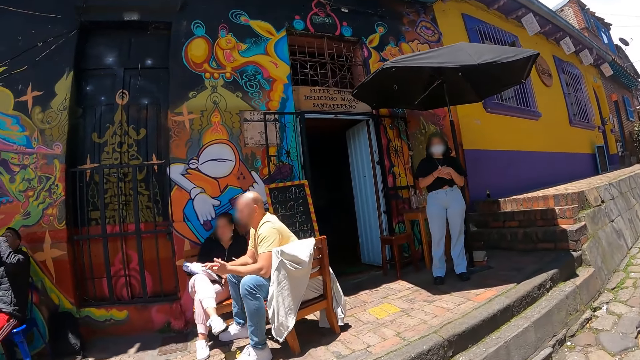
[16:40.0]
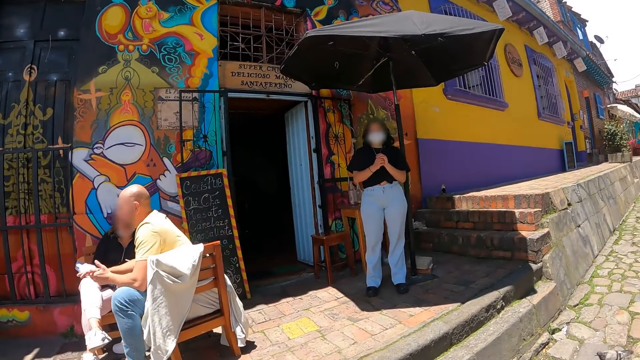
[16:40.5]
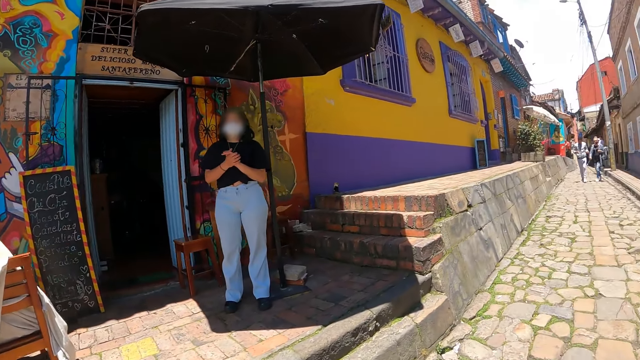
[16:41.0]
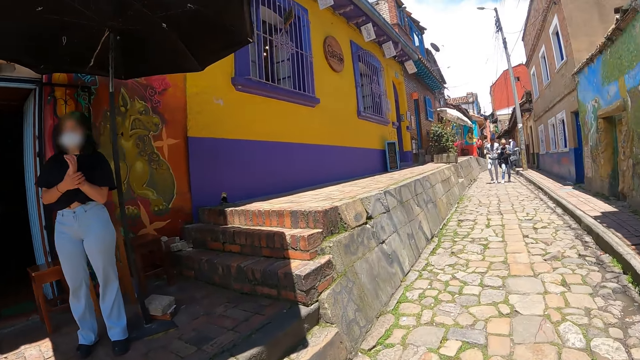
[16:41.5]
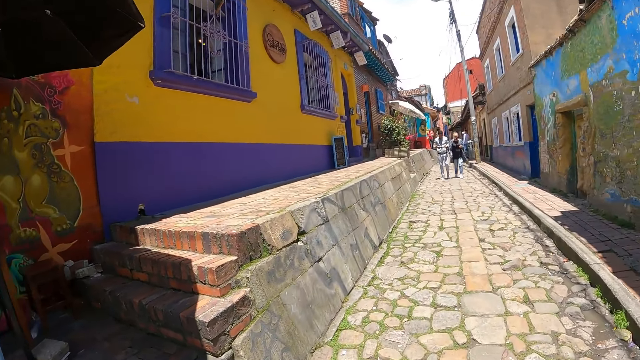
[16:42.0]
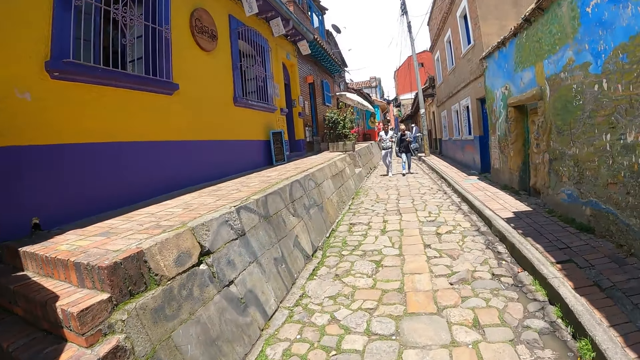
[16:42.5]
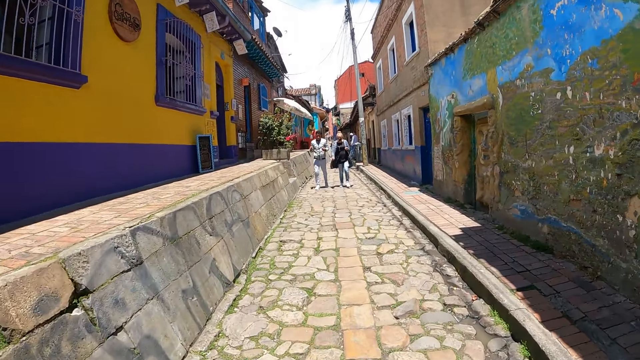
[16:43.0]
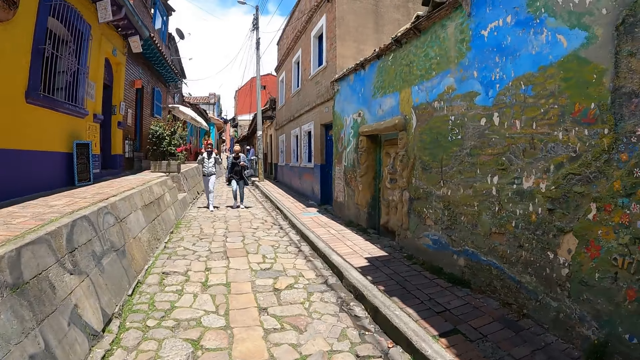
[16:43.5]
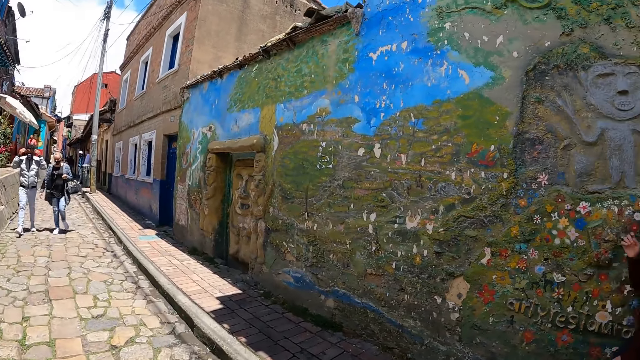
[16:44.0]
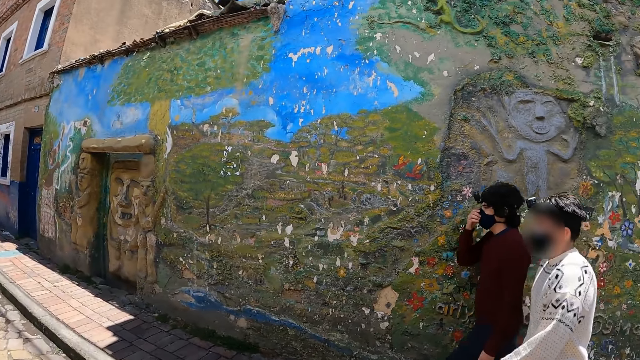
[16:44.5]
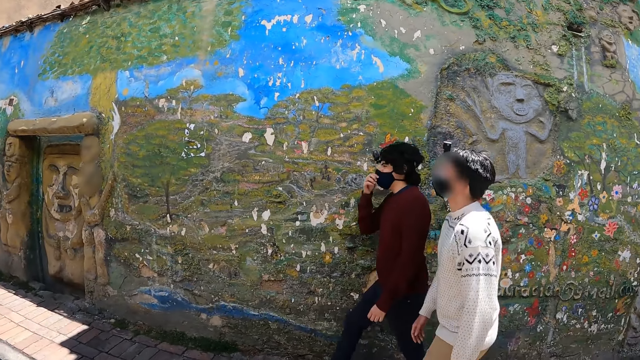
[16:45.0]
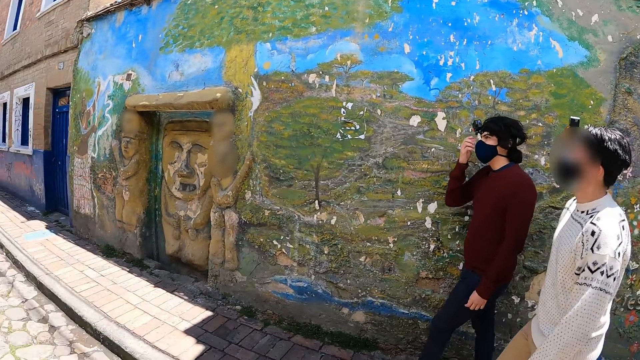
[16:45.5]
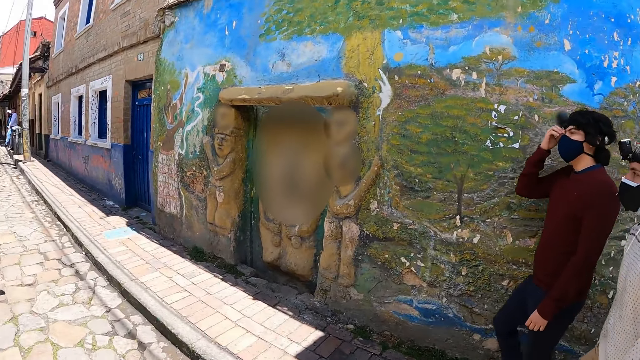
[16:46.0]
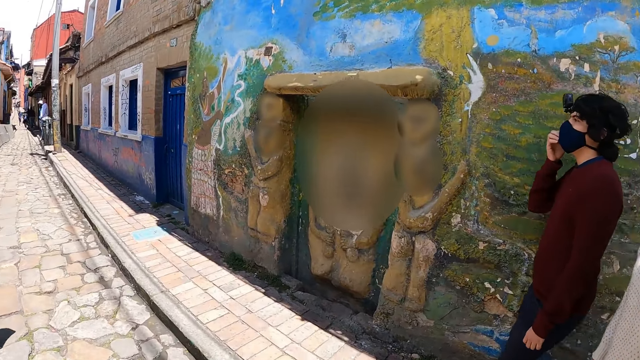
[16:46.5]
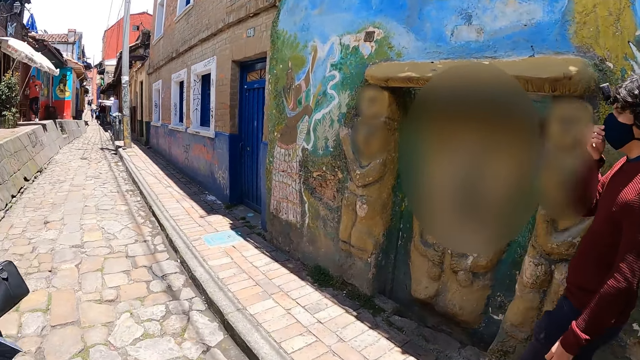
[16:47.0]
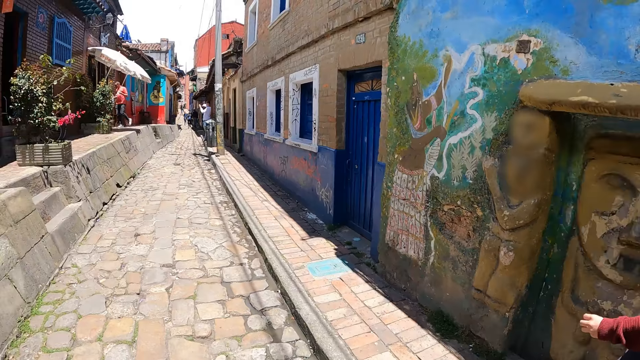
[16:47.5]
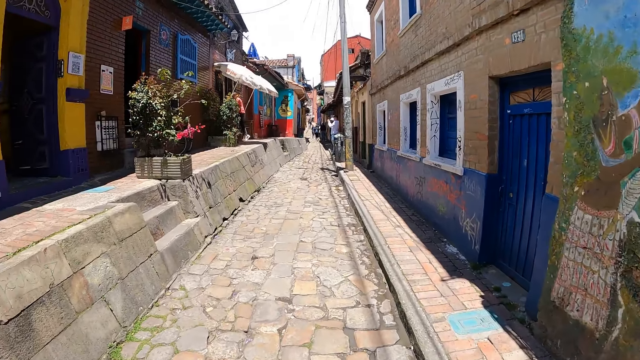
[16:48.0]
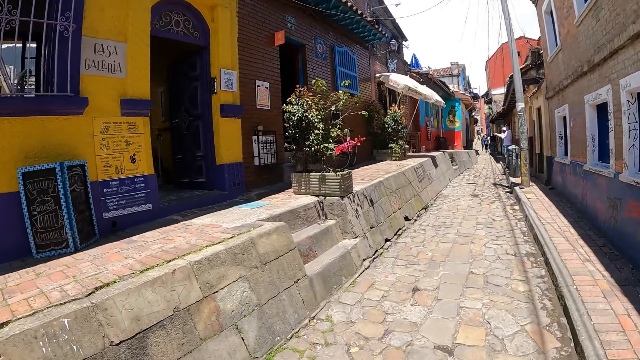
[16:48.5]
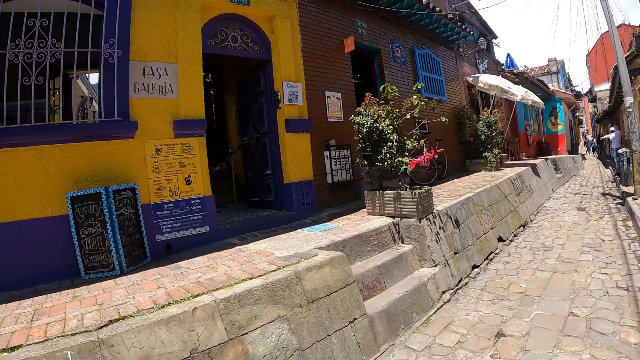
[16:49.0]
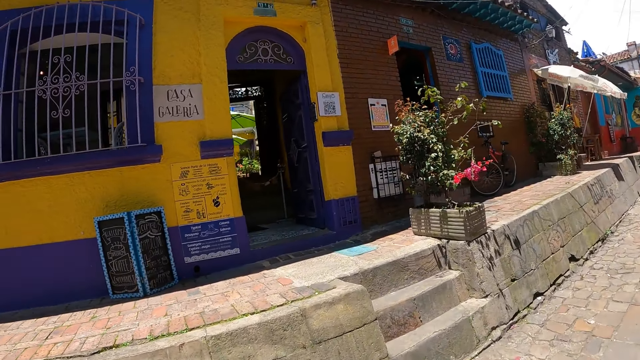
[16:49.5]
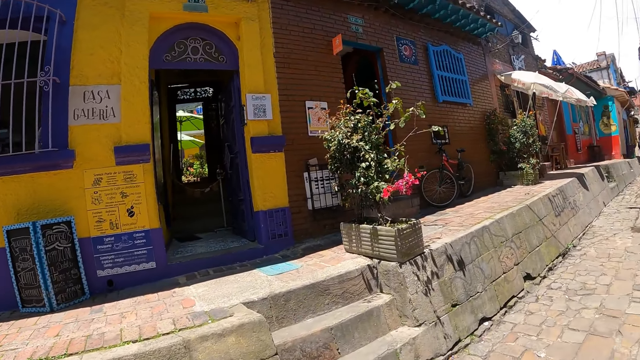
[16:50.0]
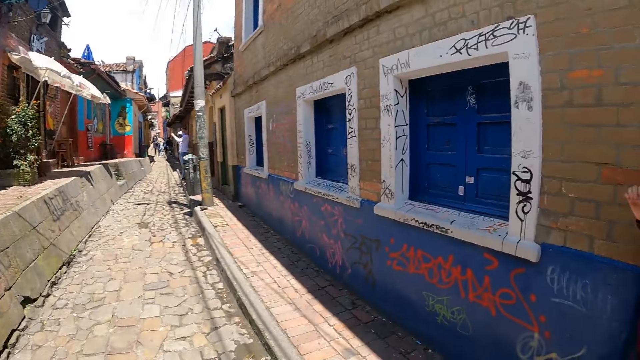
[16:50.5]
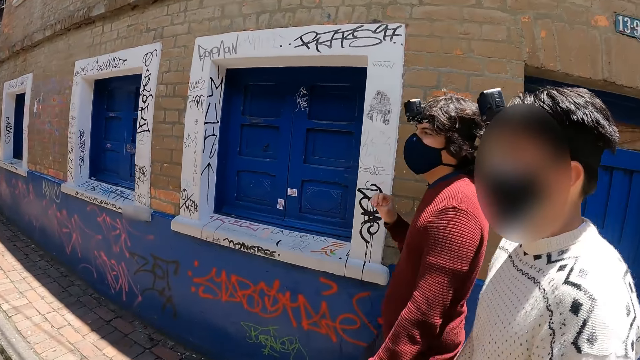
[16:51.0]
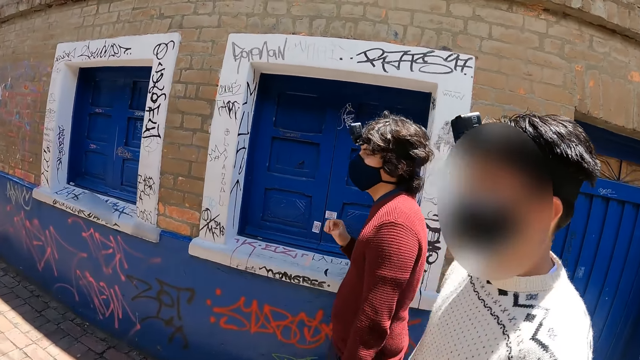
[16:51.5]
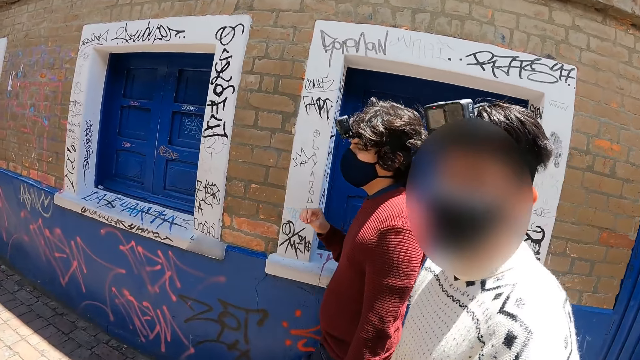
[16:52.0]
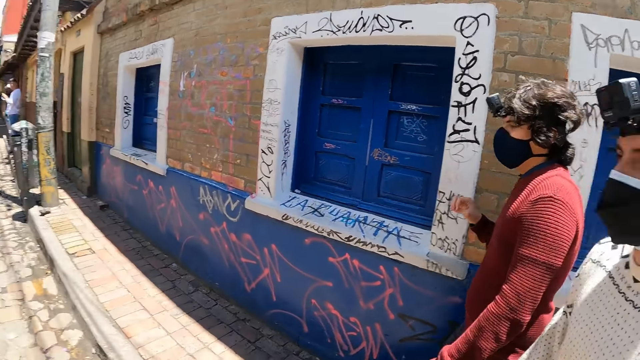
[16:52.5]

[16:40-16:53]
The camera wearer looks at persons on the left side. They walk on a road. They look around the street. They look at persons on the right side. They walk between buildings. They look at a flower. They converse with a person on the right side.

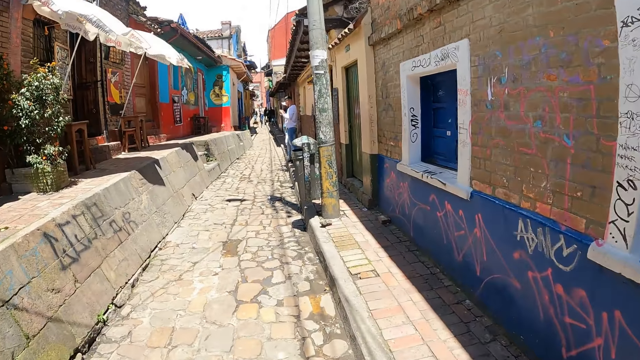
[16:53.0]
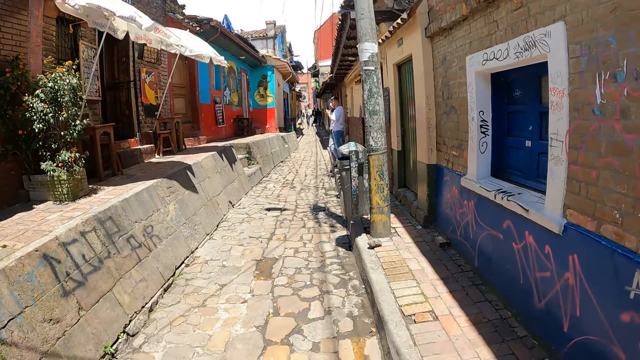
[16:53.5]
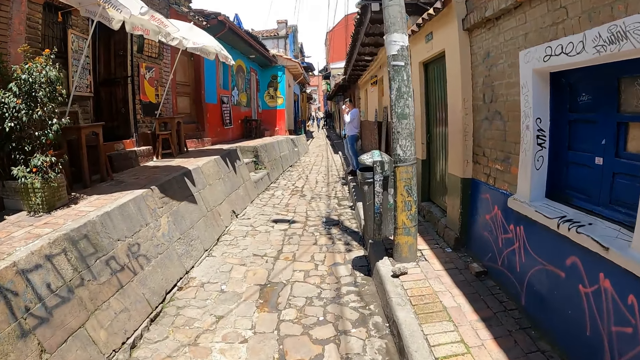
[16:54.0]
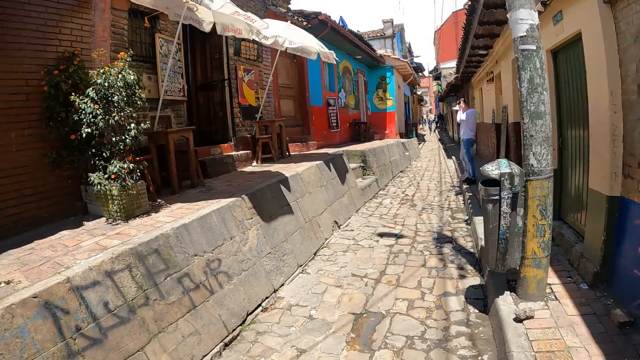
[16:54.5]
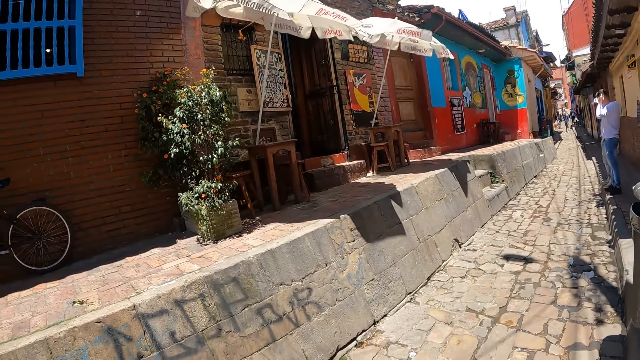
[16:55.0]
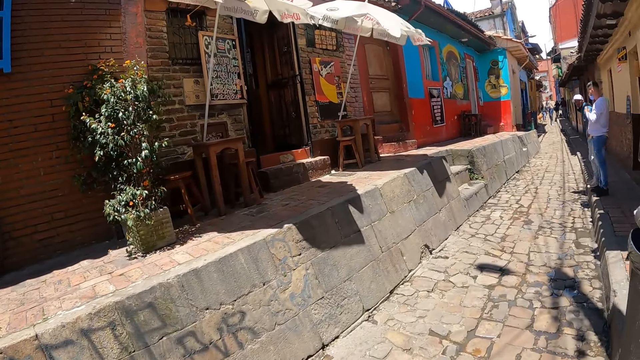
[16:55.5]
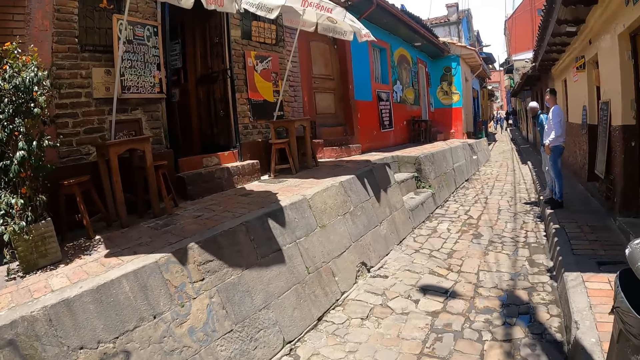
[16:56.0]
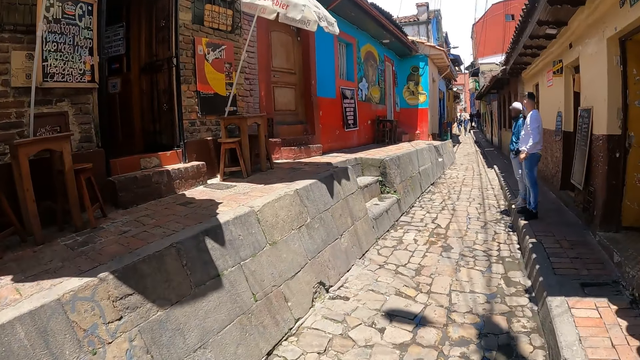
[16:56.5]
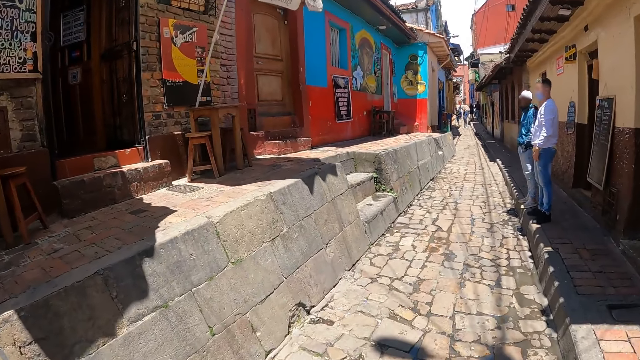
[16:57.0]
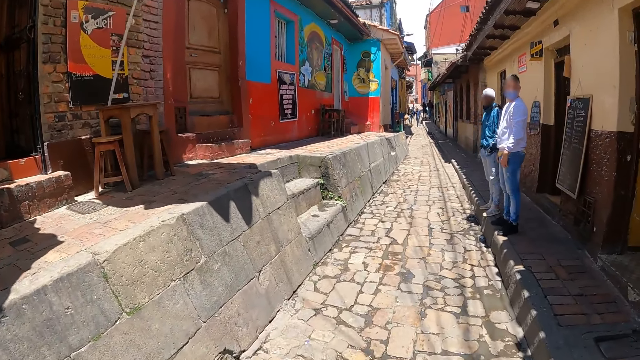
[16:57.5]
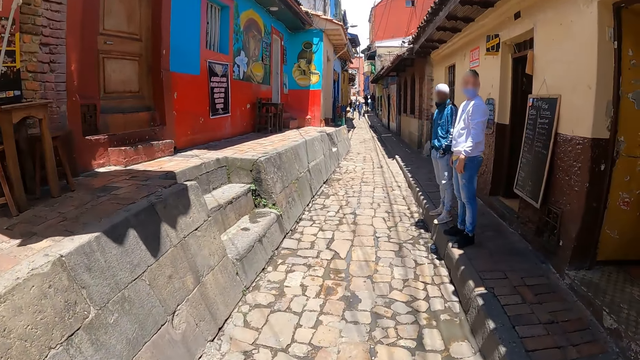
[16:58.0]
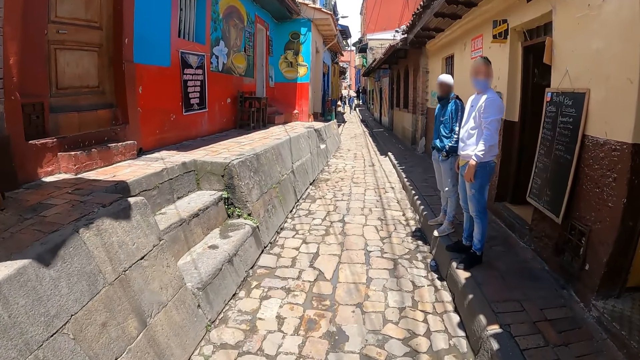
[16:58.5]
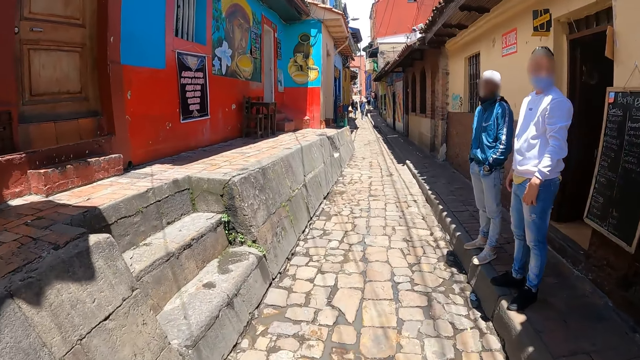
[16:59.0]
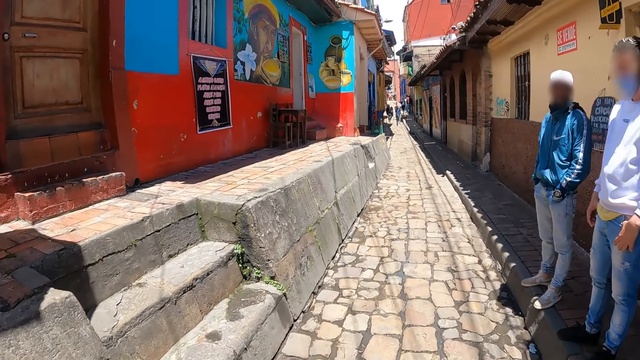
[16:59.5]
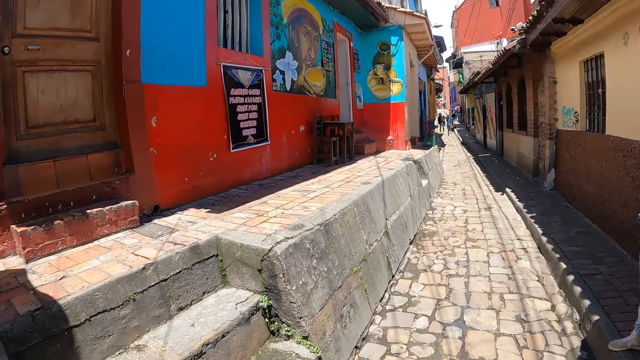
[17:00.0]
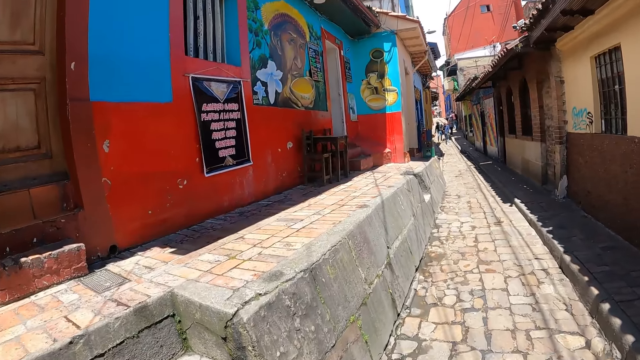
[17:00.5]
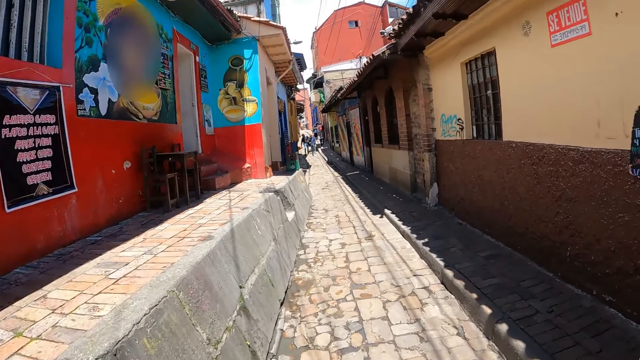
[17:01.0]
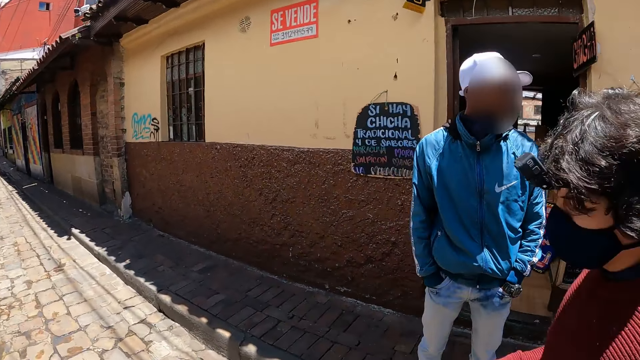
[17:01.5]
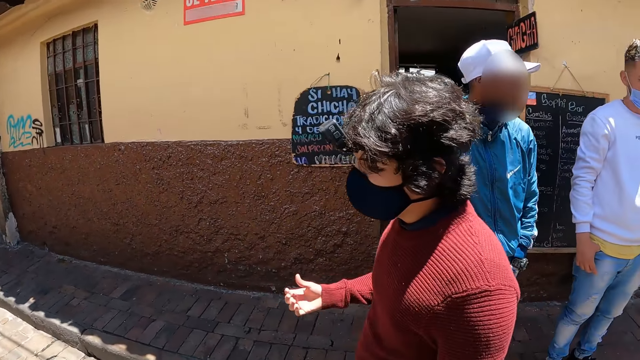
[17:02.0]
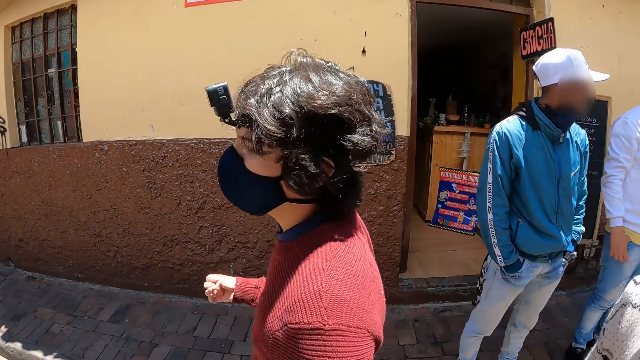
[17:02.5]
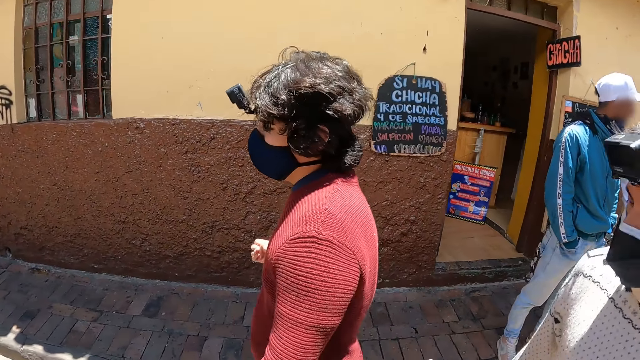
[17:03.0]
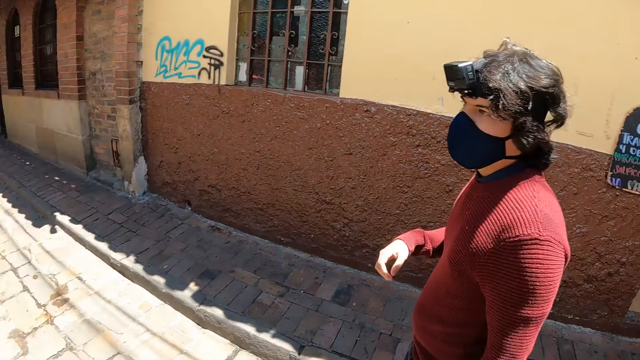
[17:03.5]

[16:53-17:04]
The camera wearer walks between buildings. They look at a tree. They walk between the buildings. They look around the street. They look at persons on the right side.
